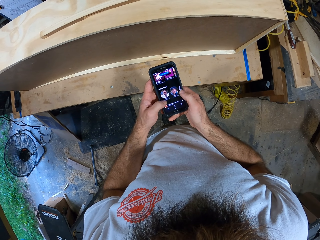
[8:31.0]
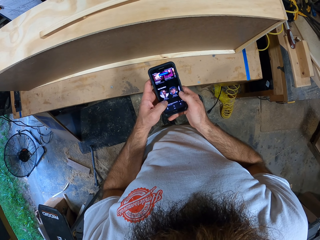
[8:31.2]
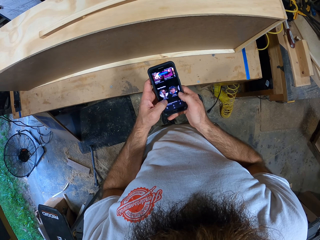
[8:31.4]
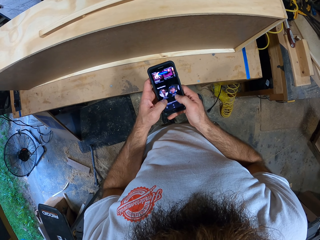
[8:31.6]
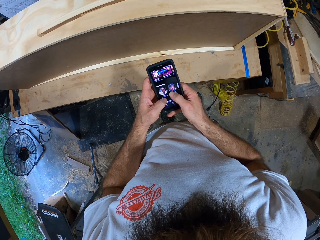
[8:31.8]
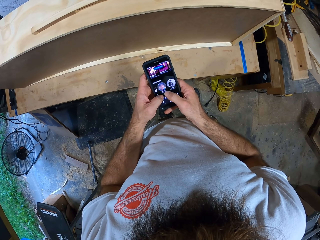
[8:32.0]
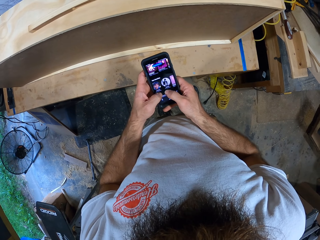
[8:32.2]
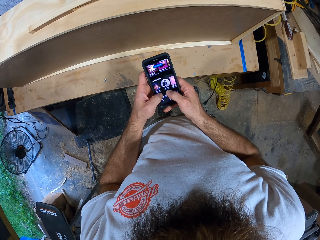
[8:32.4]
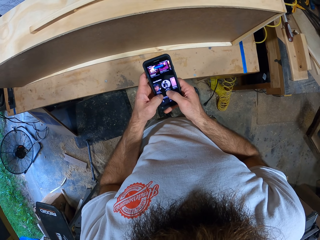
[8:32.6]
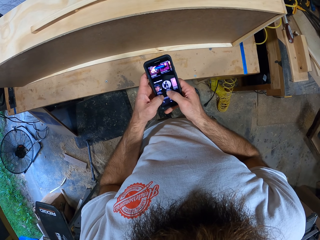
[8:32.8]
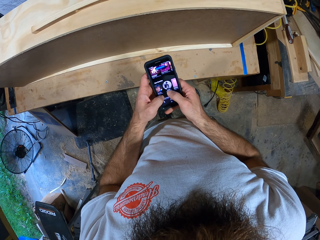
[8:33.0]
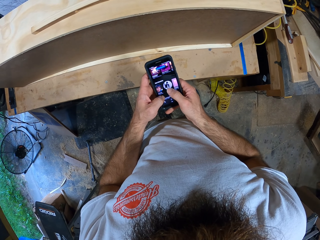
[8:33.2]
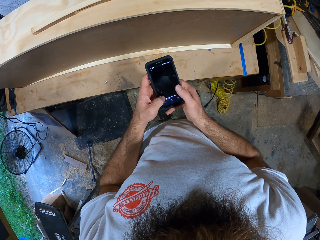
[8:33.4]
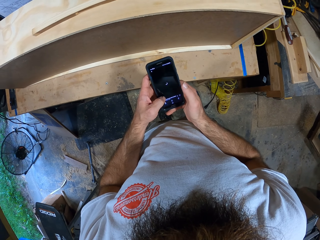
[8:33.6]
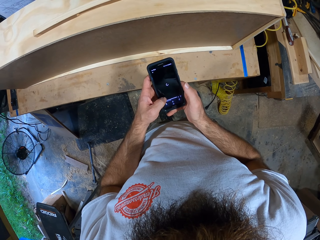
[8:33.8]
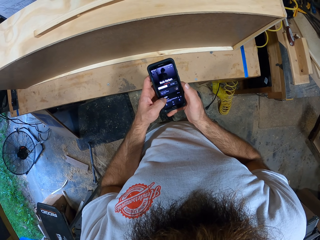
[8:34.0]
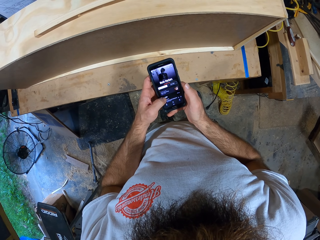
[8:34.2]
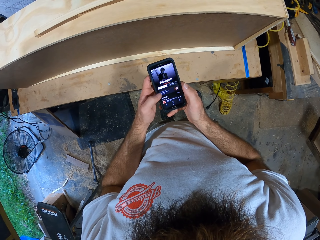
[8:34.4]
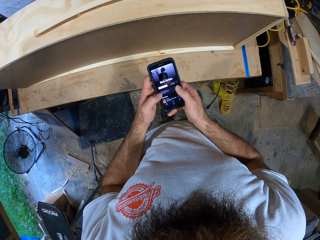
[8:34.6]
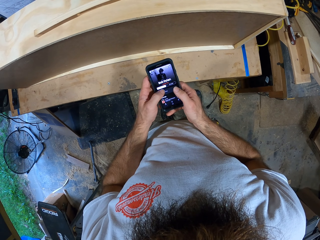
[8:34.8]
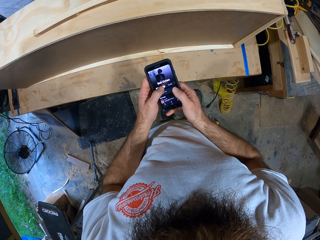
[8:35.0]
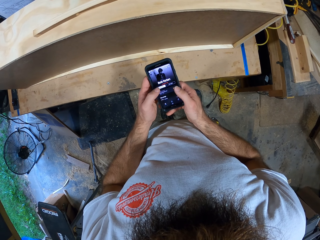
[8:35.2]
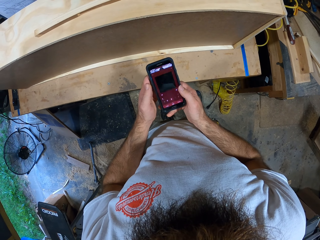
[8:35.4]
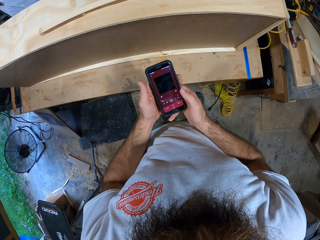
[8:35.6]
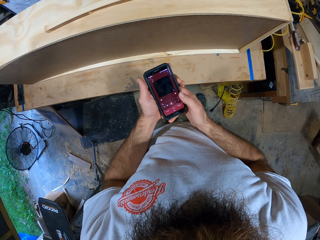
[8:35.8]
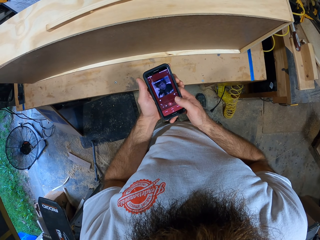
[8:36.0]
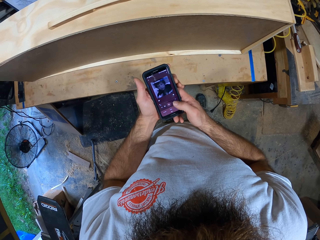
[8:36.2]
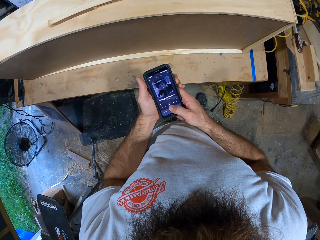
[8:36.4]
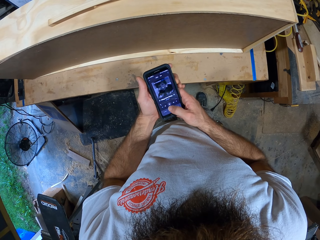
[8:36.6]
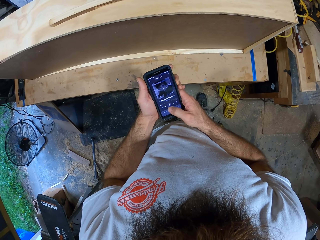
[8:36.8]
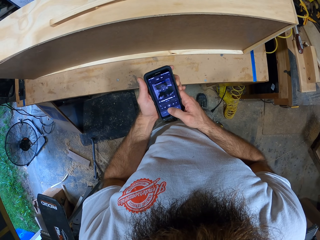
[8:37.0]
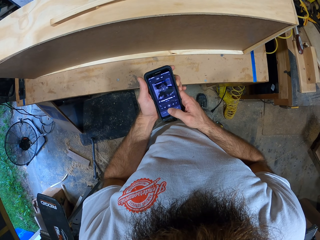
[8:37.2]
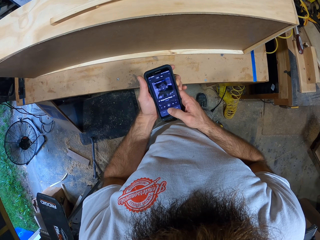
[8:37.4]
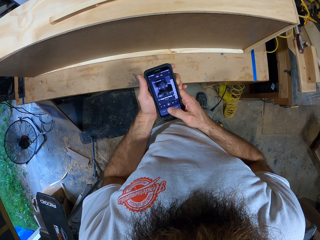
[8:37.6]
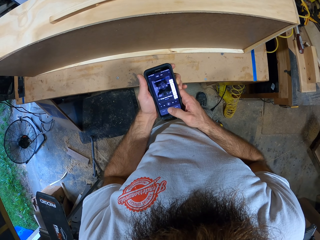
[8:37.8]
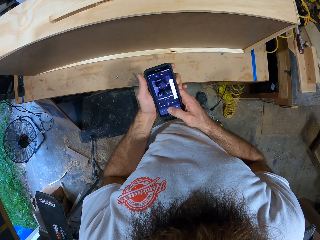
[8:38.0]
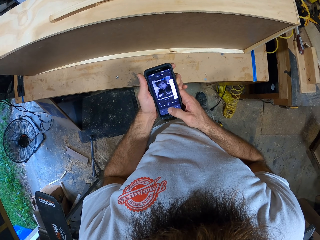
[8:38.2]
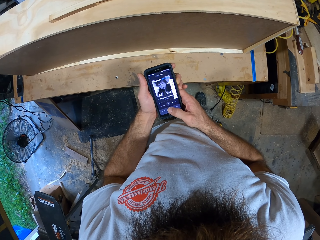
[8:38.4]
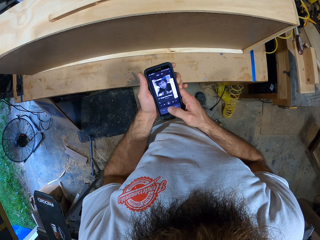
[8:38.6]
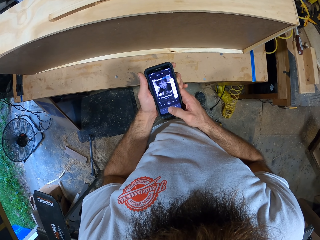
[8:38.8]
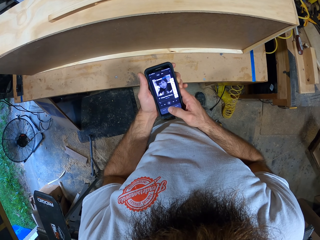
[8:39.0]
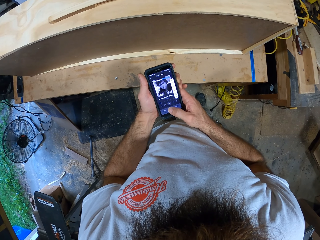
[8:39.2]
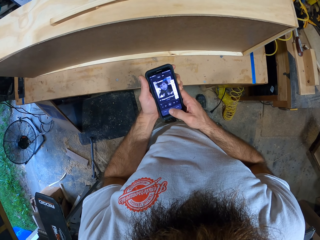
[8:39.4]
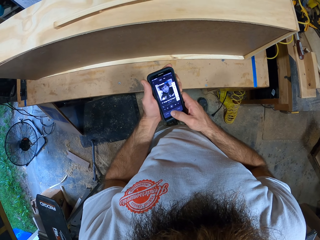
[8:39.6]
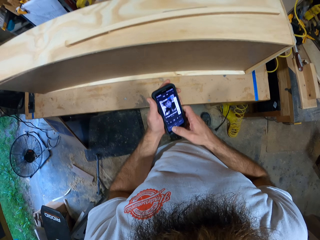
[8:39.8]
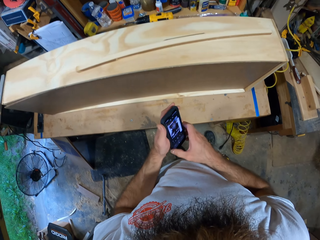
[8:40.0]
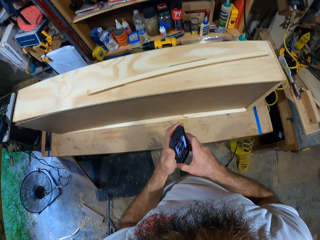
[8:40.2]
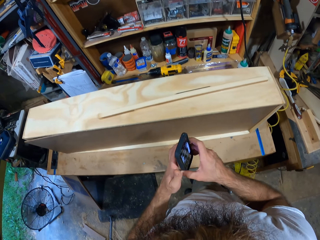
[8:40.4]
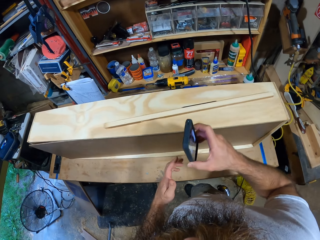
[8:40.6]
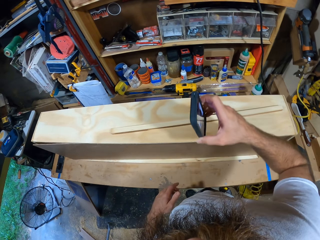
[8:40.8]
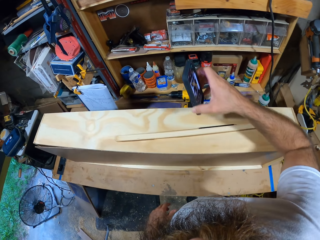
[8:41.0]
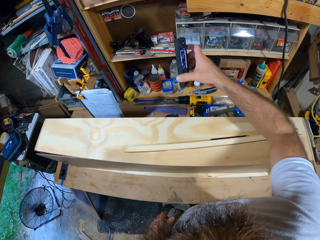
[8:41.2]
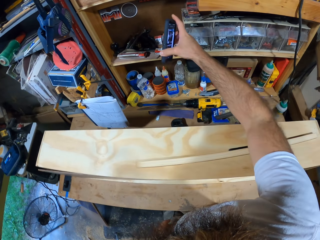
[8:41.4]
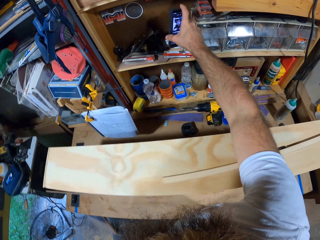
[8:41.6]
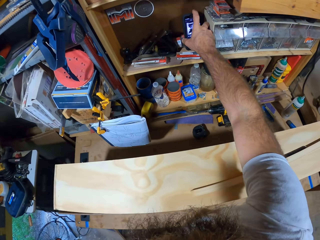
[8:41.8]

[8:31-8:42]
The camera wearer holds the phone with his right hand.

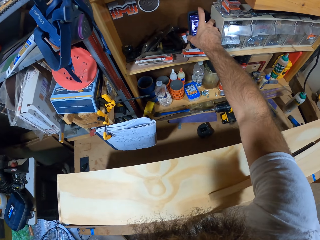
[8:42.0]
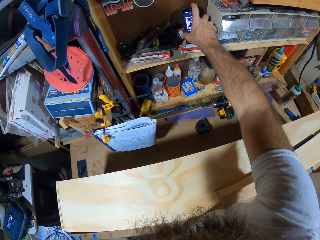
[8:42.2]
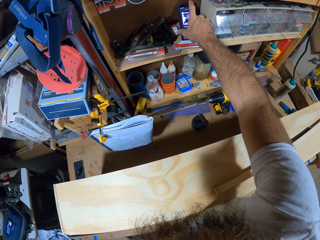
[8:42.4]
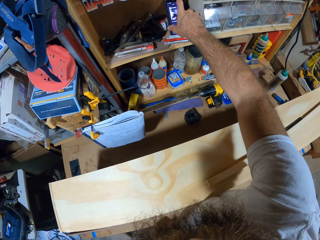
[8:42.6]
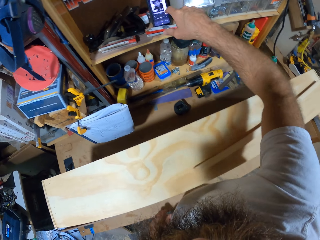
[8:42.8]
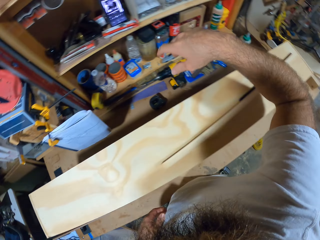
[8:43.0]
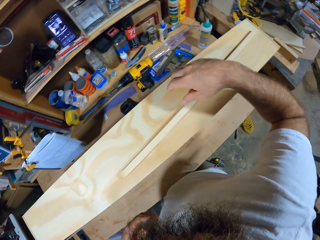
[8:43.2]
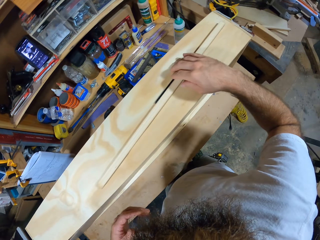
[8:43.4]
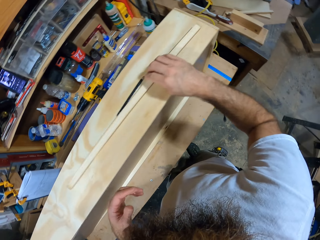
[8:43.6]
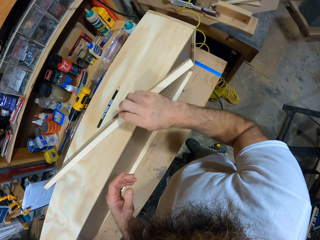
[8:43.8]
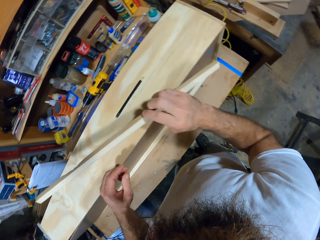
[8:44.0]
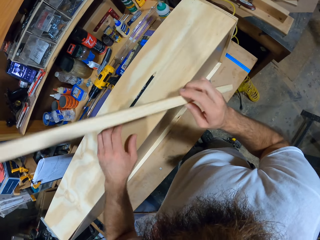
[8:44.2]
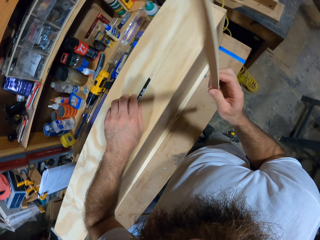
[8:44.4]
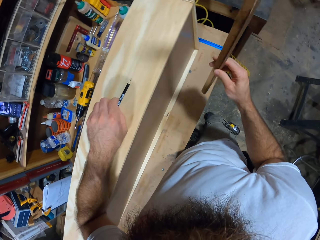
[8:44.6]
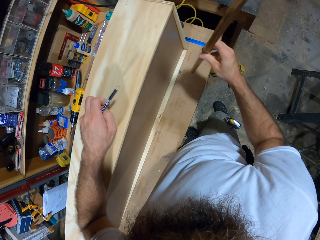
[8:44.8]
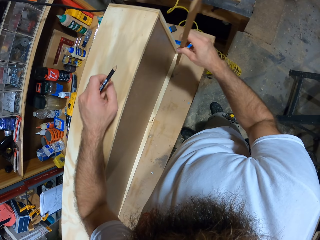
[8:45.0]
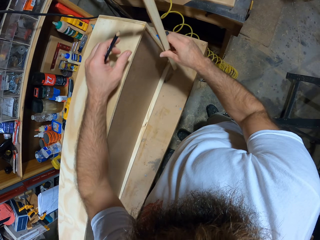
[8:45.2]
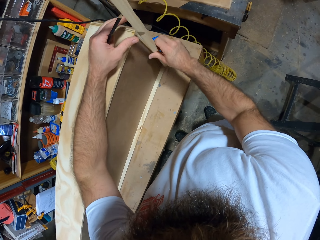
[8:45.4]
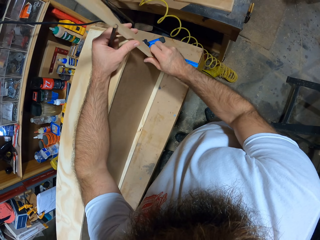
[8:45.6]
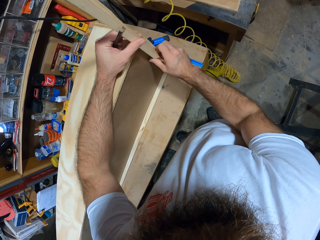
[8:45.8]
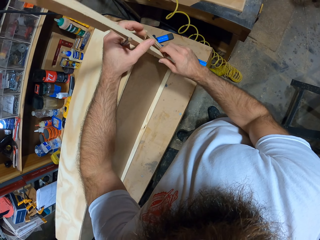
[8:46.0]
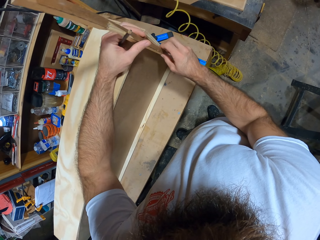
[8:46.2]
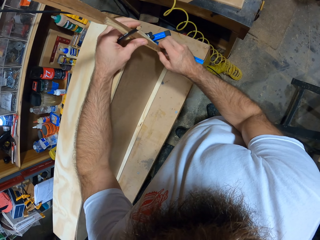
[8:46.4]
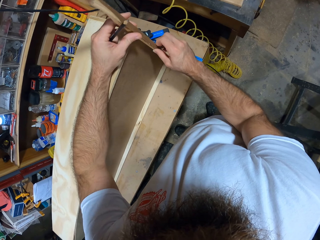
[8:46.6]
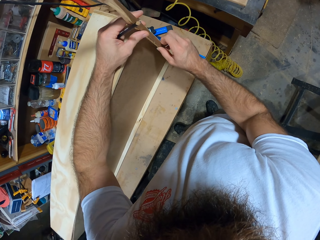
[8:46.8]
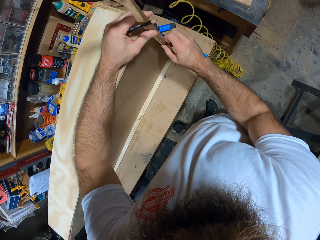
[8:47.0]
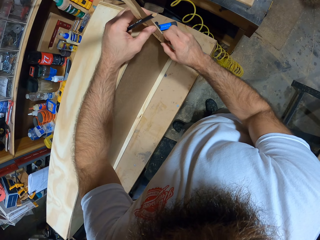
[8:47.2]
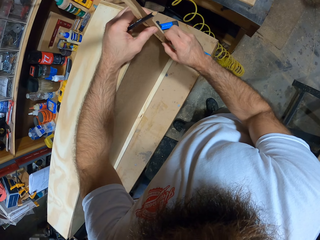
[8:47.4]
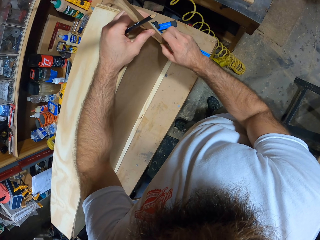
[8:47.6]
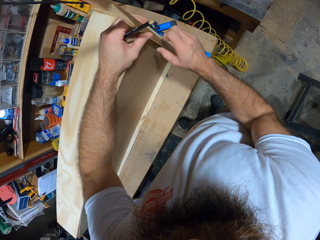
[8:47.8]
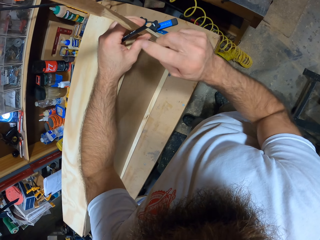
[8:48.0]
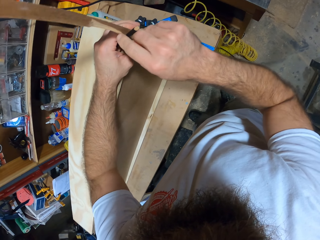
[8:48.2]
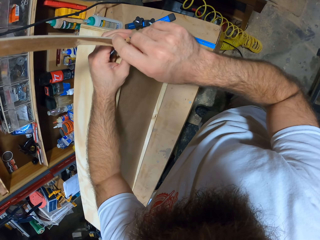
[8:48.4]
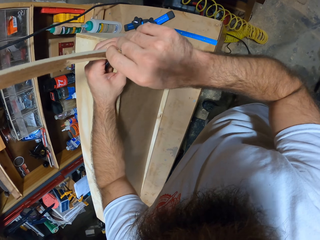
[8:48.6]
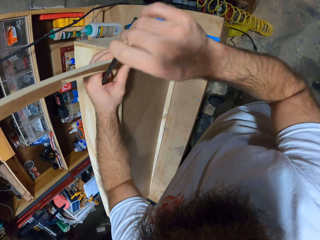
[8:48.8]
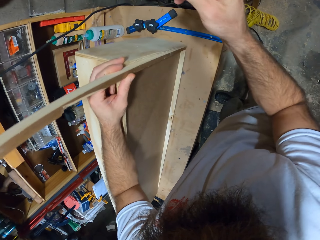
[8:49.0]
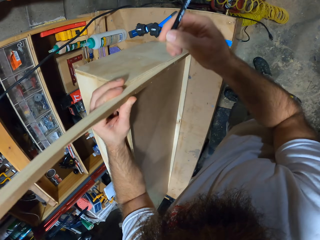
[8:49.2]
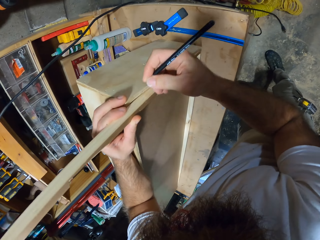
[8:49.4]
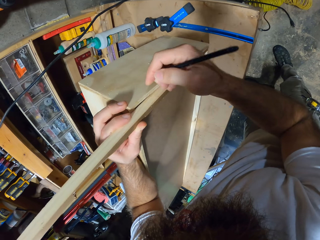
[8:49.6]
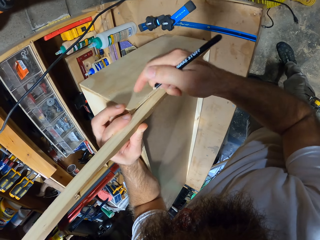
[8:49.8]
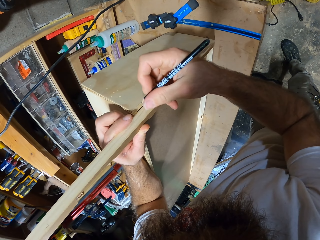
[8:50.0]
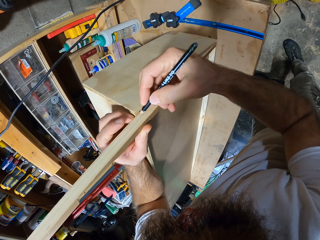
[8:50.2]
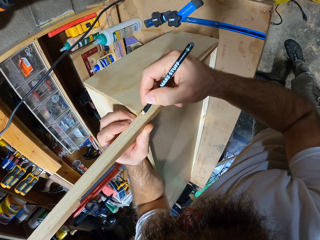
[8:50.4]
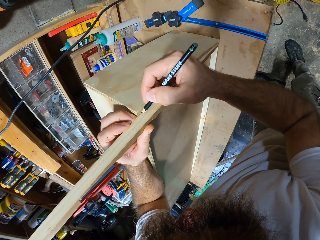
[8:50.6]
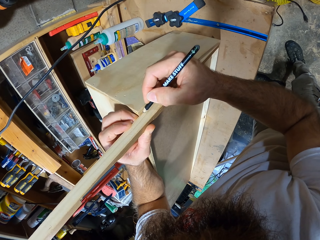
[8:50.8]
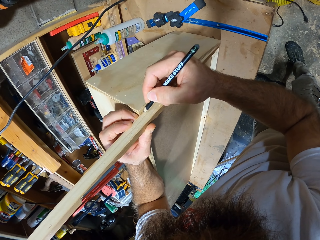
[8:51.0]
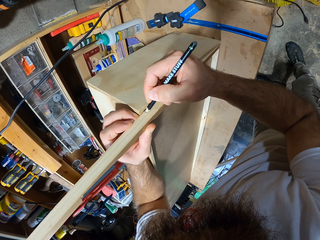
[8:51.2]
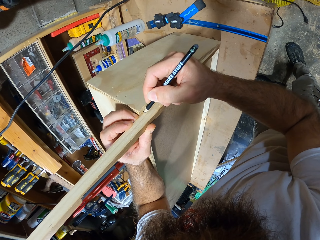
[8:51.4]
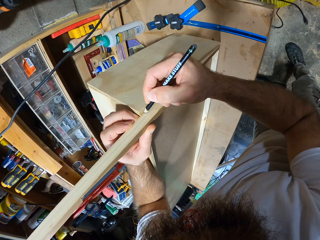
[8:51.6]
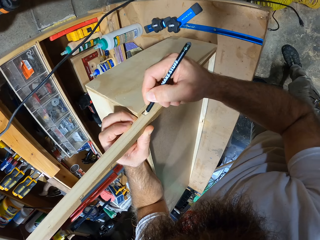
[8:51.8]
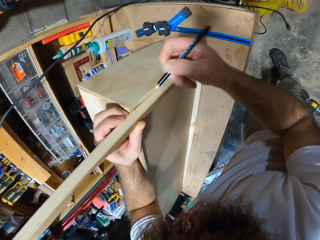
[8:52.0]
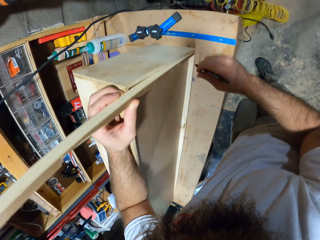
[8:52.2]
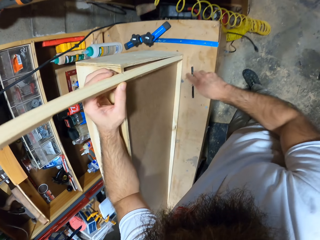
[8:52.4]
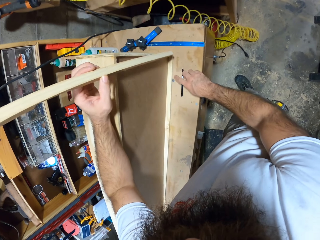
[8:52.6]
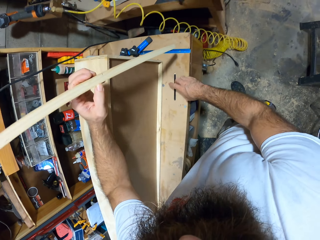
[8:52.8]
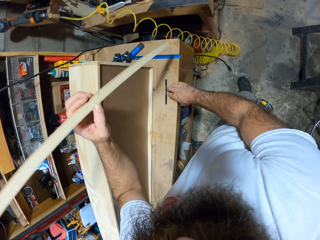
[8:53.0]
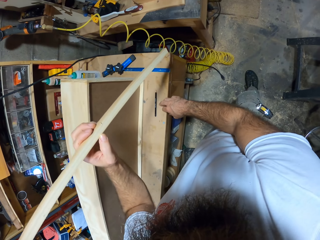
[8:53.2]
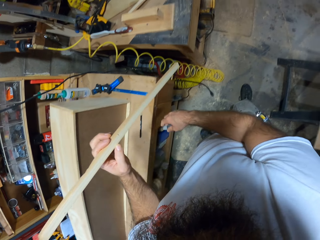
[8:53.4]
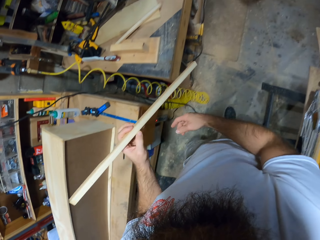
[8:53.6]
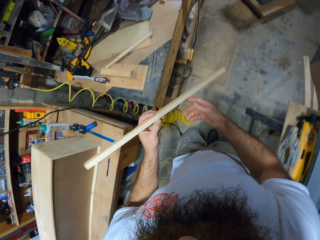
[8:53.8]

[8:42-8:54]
The camera wearer places the phone on top of the shelf with his right hand. He picks up the wood plank on the wooden box with his right hand. He picks up the marker on the wooden box with his left hand. He stands the wooden plank beside the wooden box with both hands. He picks up the marker in his left hand with his right hand. He makes a line on the wooden box with the marker in his right hand. He places the marker on the table with his right hand. He picks up the wood plank from beside the wooden box with his left hand.
